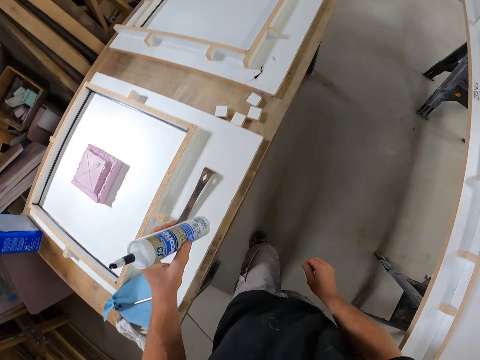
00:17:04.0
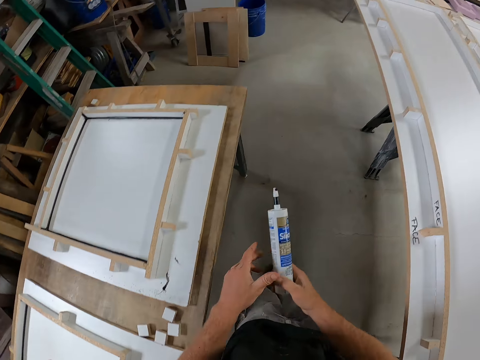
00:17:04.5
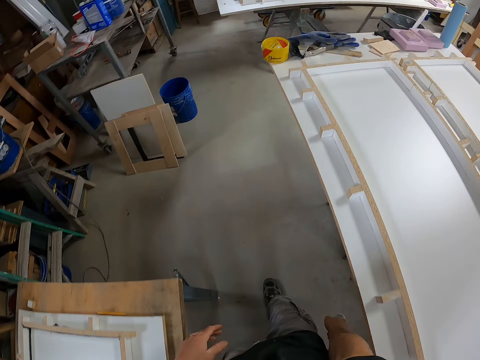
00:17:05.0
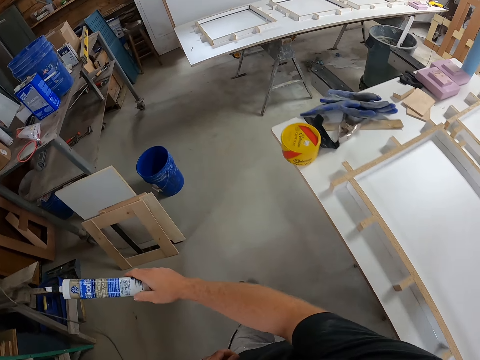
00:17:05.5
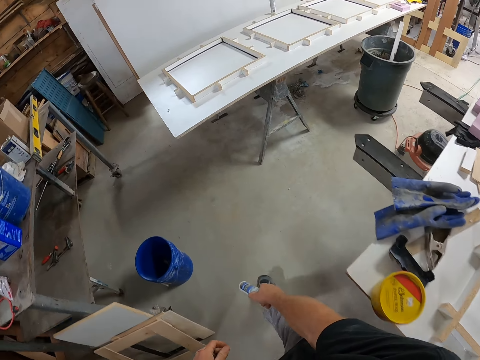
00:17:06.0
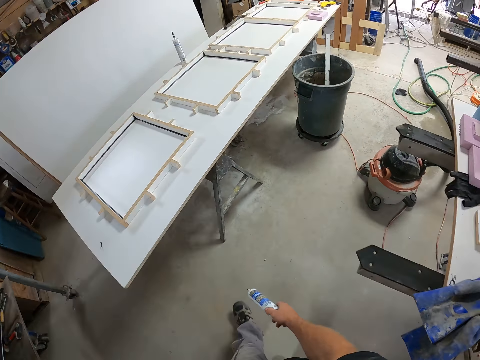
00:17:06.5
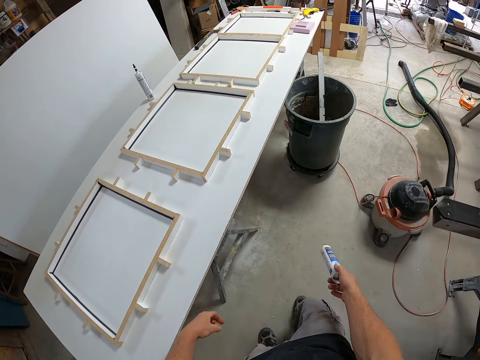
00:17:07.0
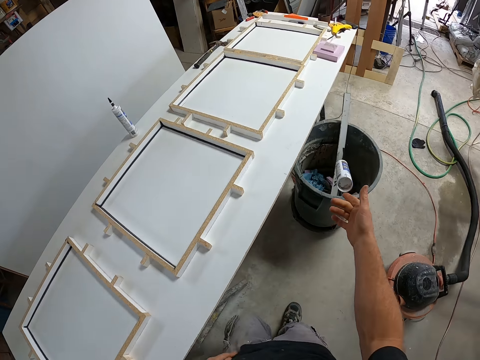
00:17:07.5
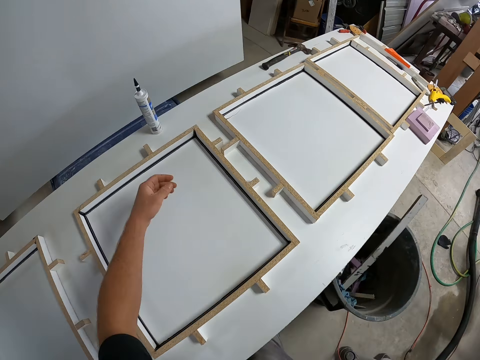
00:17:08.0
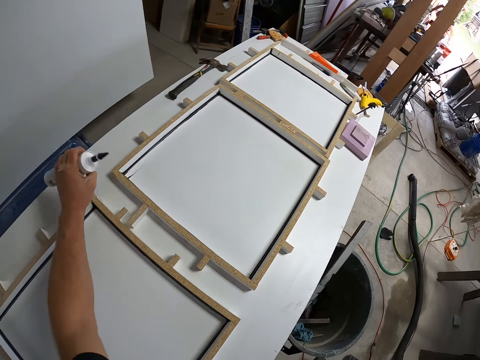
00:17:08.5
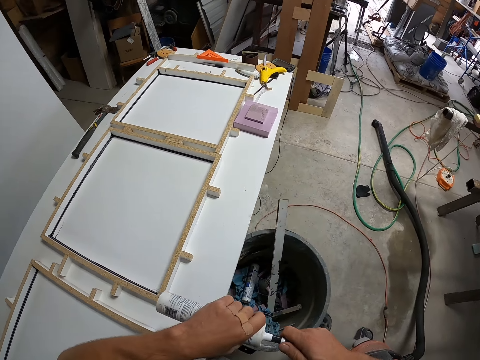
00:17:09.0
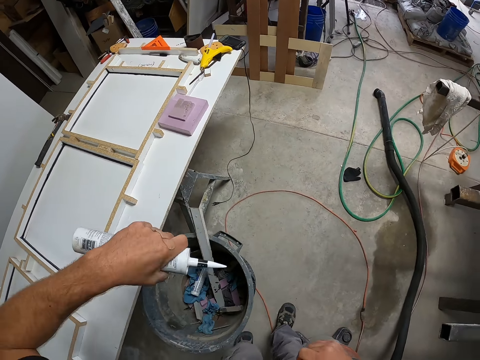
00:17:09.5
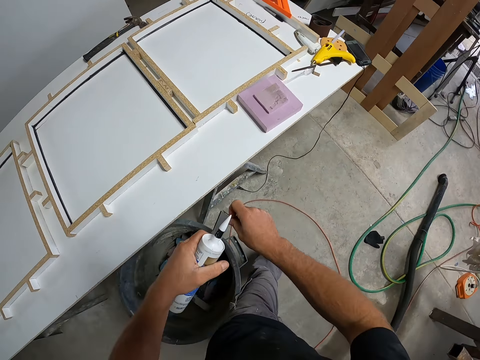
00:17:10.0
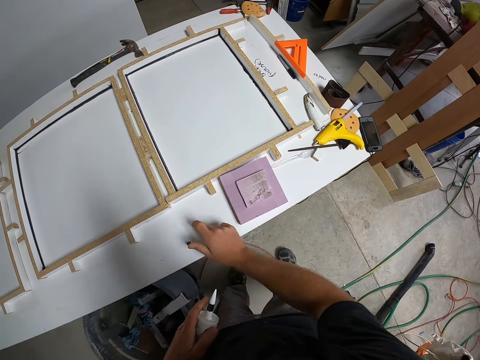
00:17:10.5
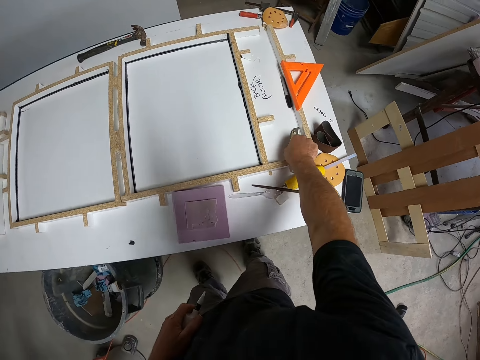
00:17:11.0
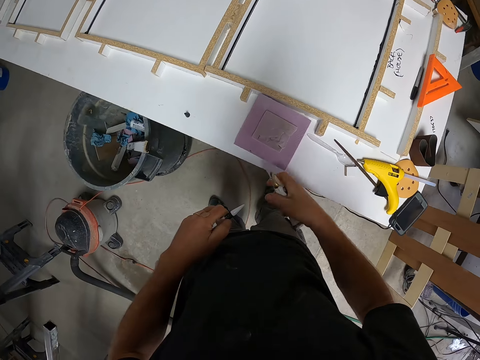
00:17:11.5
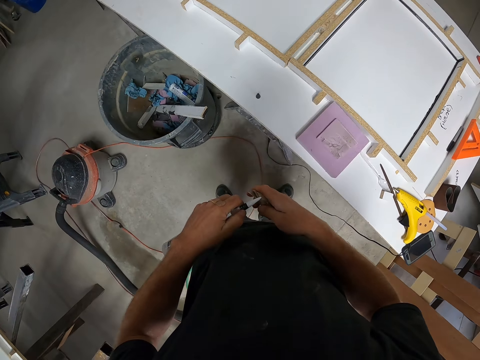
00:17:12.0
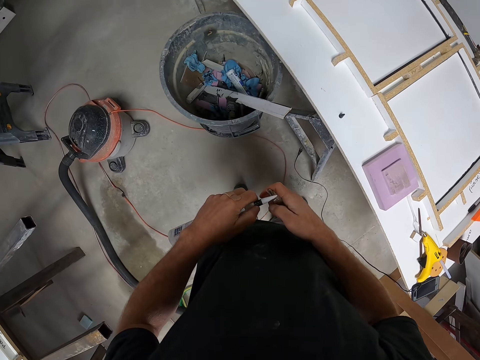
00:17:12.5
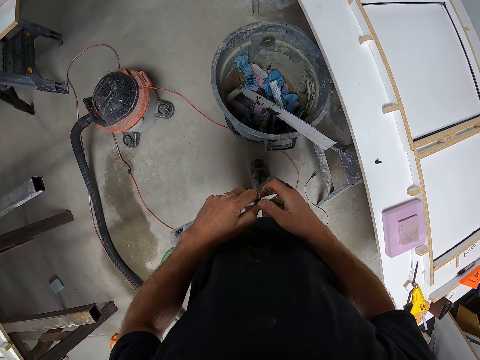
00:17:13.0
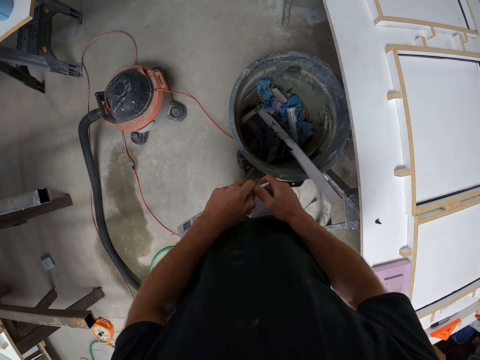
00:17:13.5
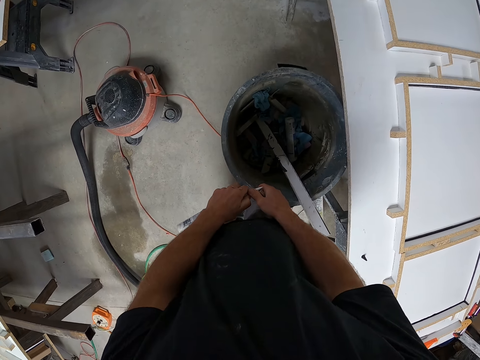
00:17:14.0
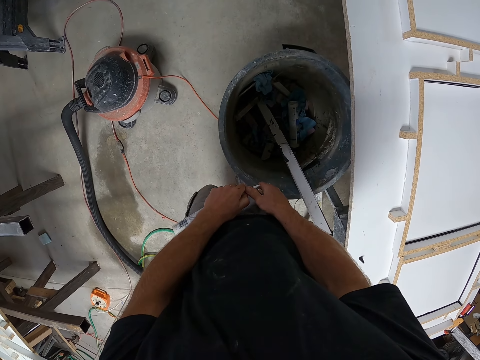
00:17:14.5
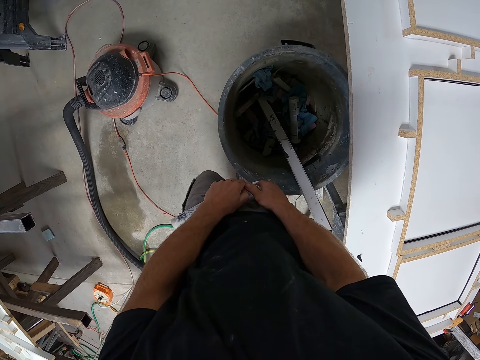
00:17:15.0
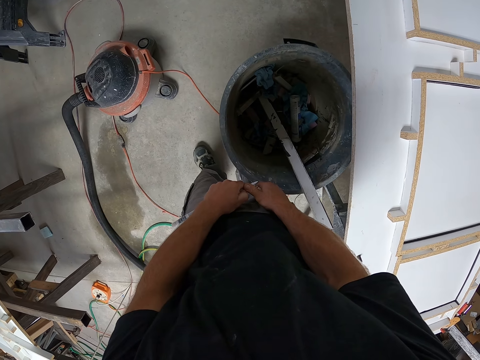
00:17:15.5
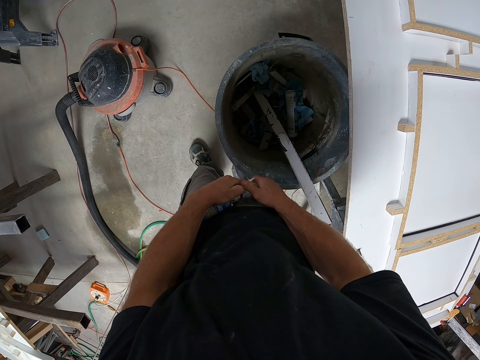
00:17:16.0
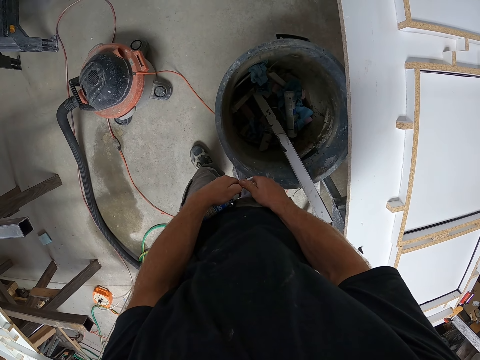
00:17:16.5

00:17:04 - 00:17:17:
The camera wearer drops the nail on the board. They pick up the bottle from the board. They walk around the workshop. They throw the bottle in the bin. They pick up another bottle from the board. They remove the bottle cap. They drop the cap on the board. They pick up a cutter on the board. They cut the top of the bottle into the bin. They walk.

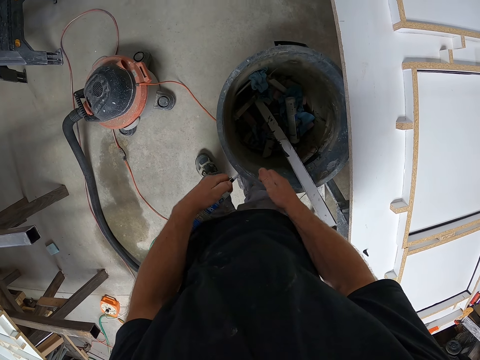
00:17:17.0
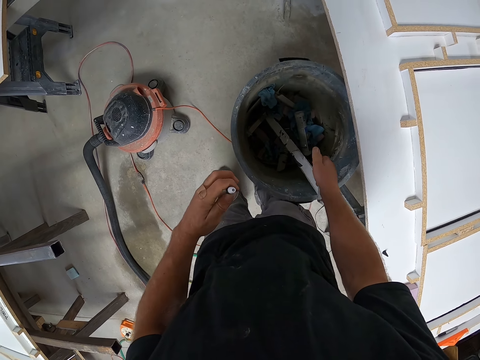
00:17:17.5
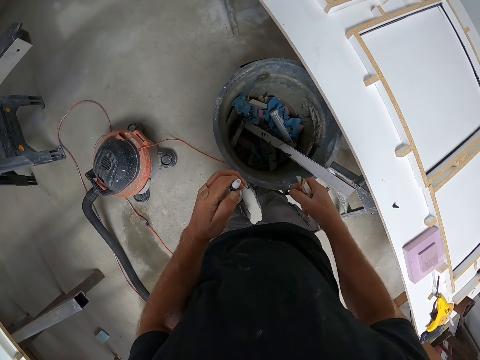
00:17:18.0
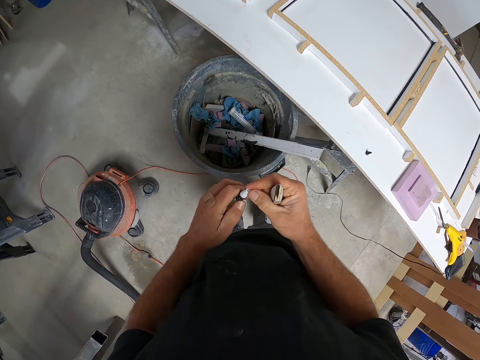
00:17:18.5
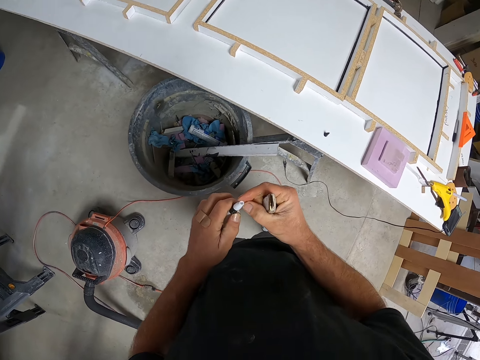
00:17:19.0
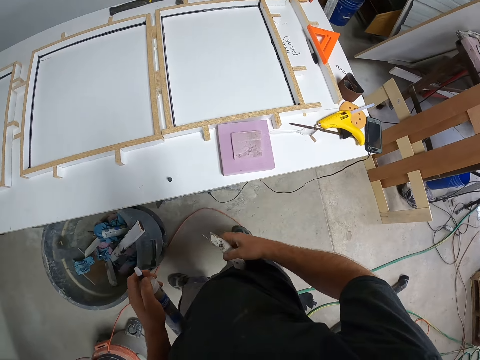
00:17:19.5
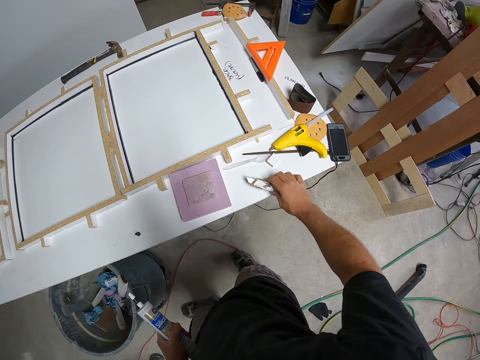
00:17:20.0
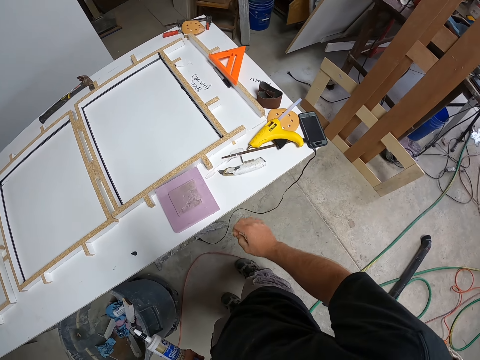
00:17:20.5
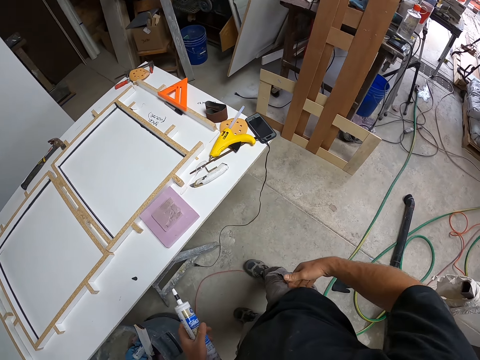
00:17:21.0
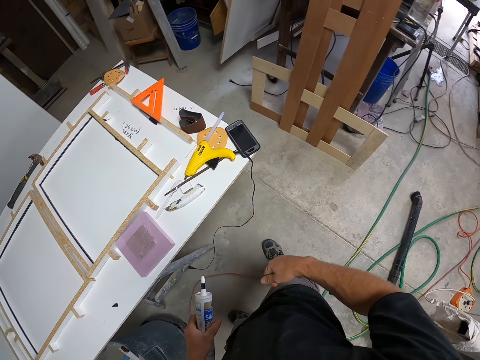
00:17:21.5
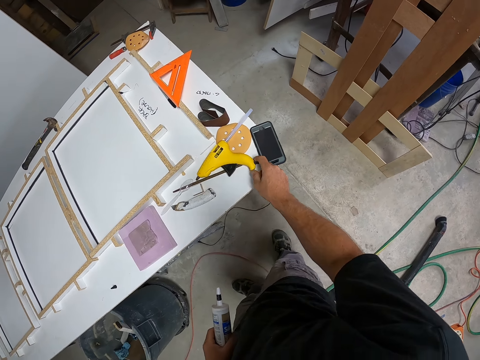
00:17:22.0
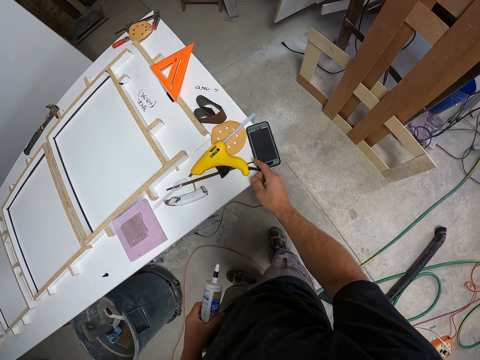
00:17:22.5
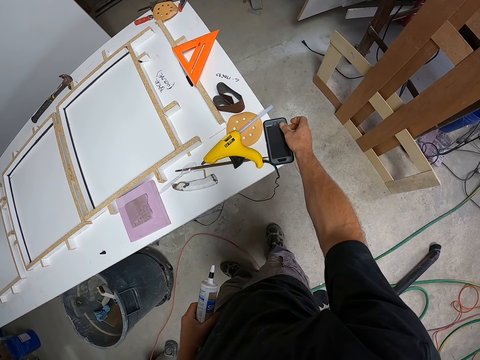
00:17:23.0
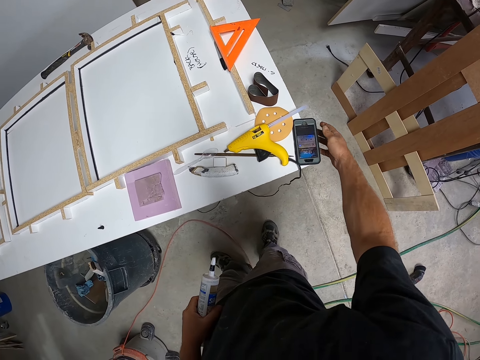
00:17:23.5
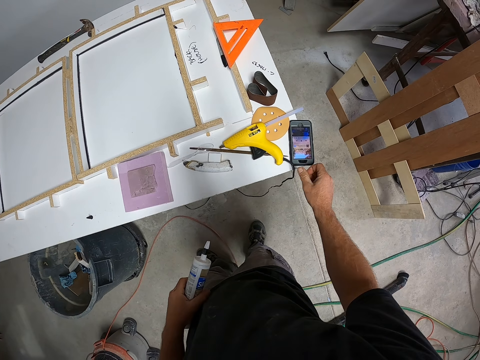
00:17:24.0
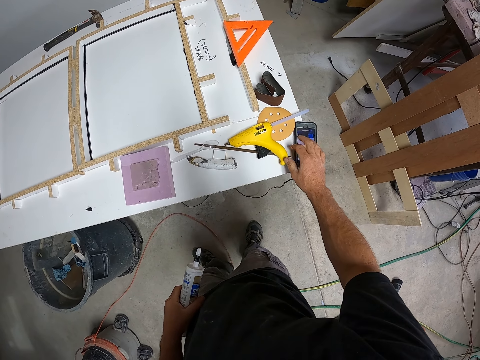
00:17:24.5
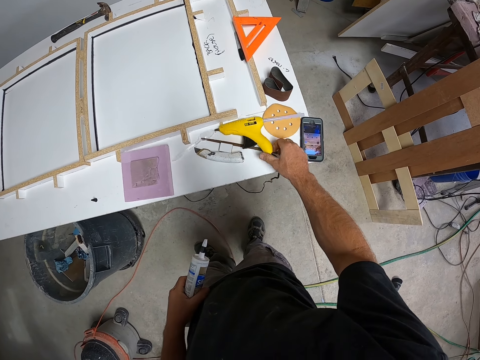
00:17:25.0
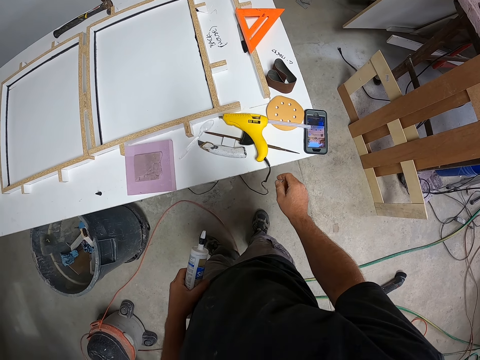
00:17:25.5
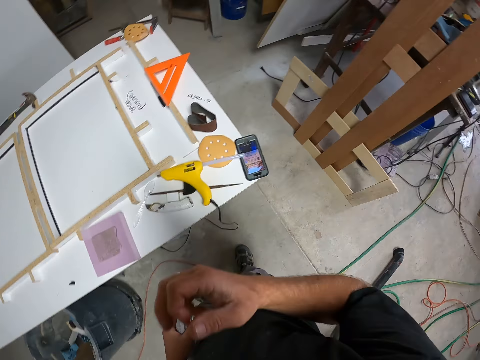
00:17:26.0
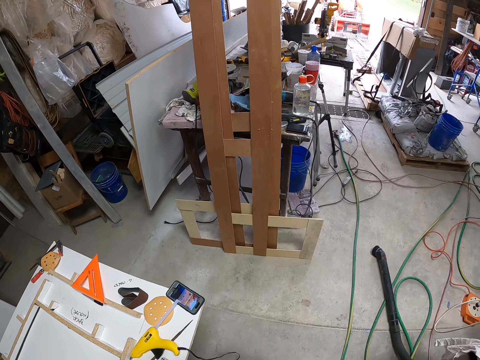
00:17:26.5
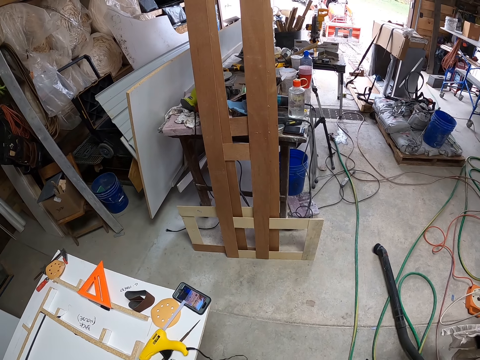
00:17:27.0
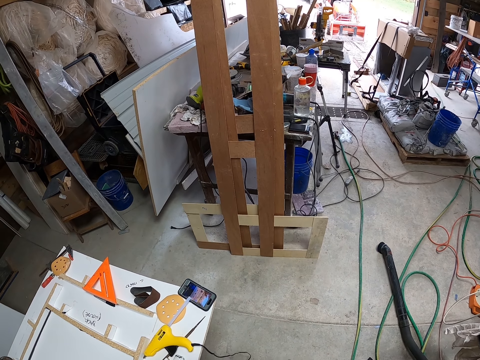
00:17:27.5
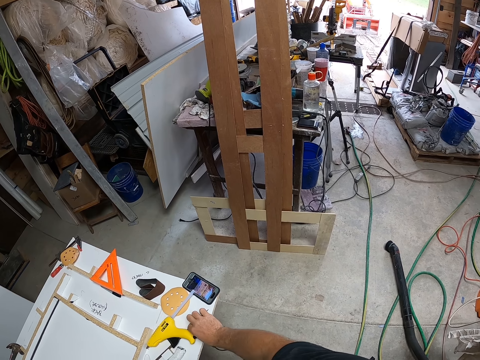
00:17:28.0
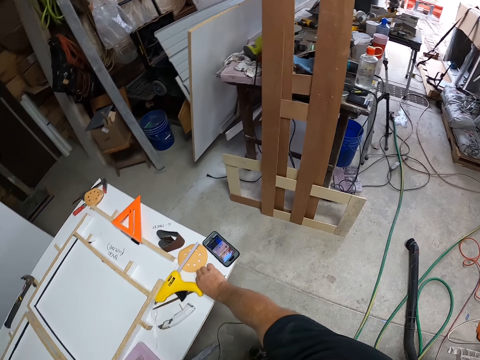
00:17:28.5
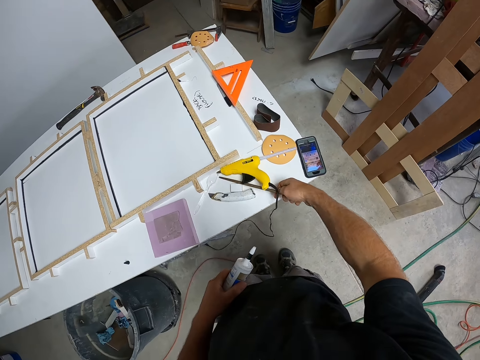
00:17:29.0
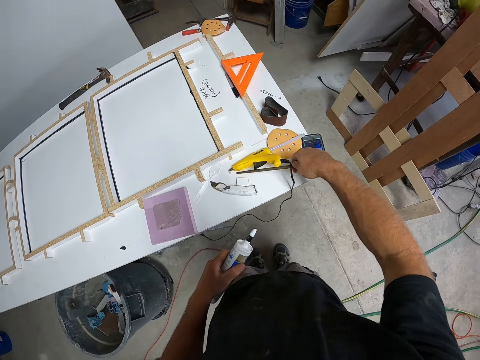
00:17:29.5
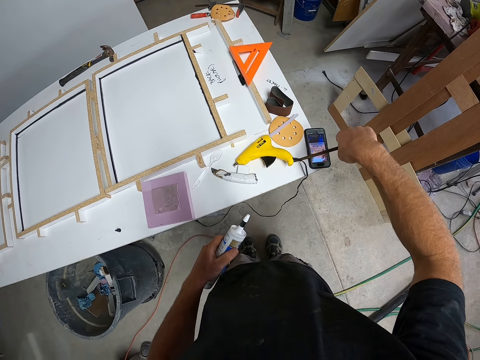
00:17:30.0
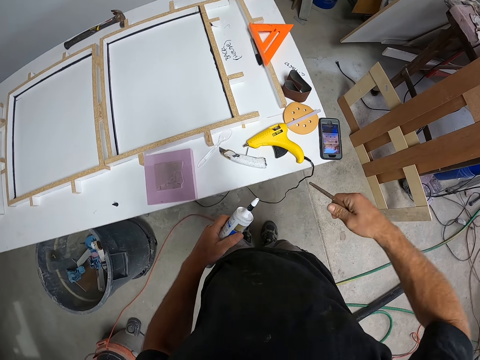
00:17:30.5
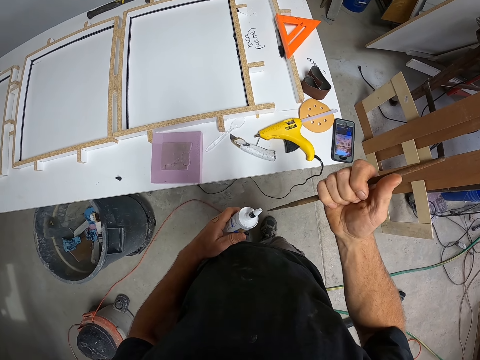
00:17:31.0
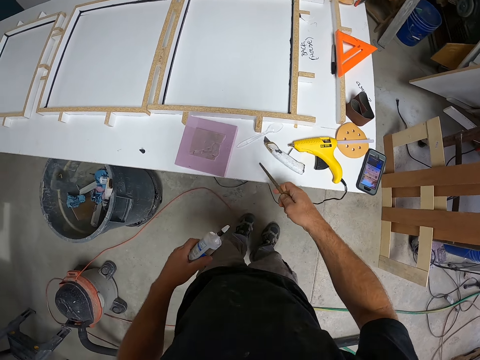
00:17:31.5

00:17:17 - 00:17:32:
The camera wearer drops the cut piece in the bucket. He walks, drops the cutter on the board and puts a piece of plastic on the table. He walks. He operates his phone on the board. He walks. He picks up a glue stick on the board.
